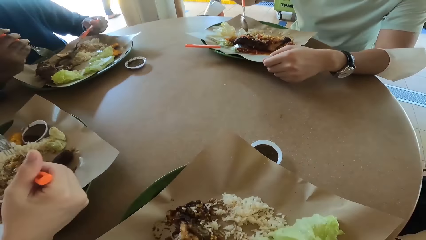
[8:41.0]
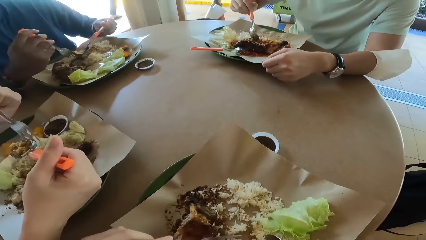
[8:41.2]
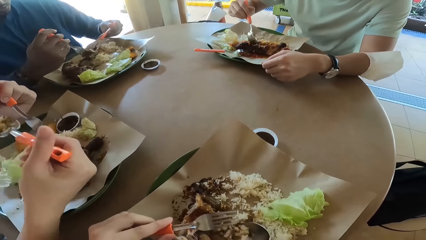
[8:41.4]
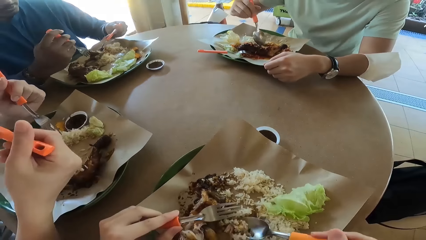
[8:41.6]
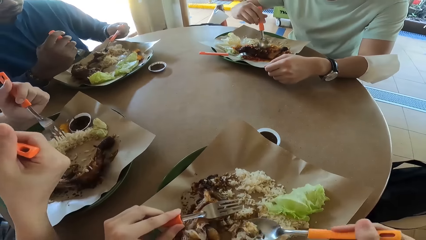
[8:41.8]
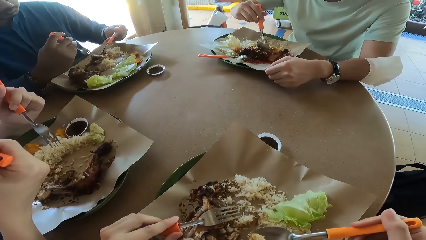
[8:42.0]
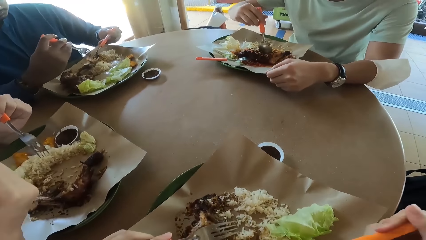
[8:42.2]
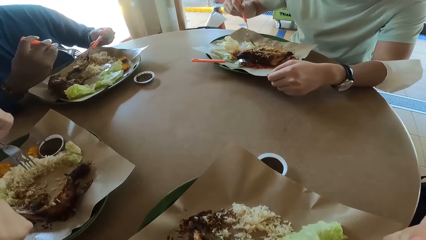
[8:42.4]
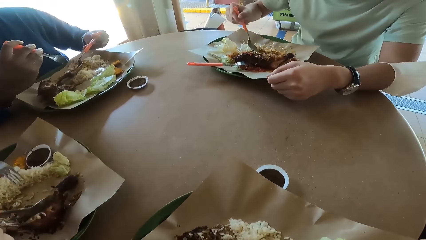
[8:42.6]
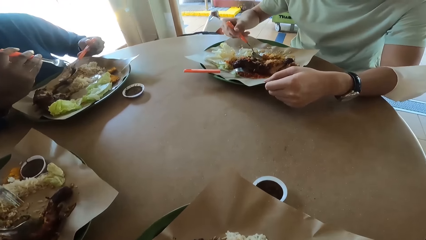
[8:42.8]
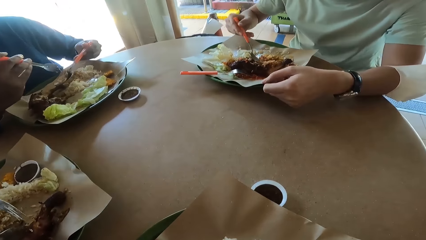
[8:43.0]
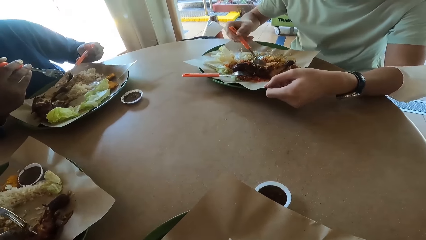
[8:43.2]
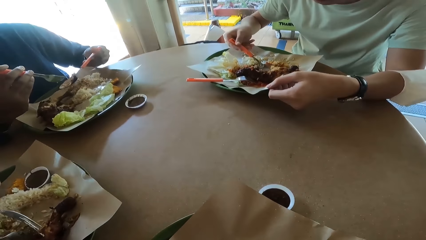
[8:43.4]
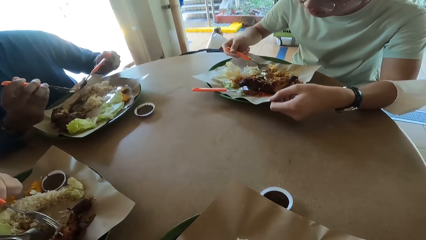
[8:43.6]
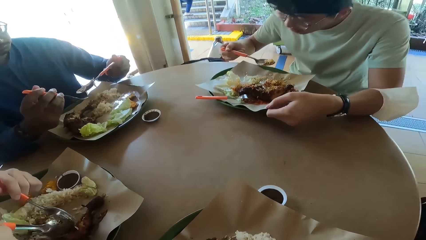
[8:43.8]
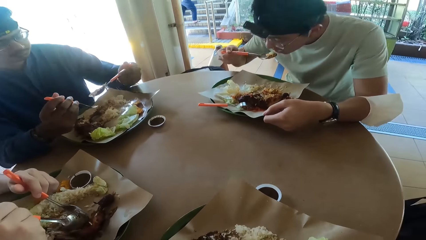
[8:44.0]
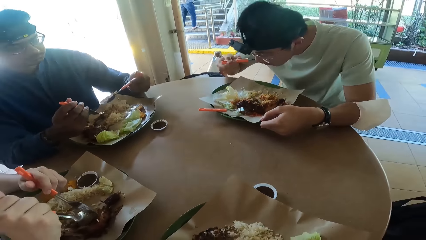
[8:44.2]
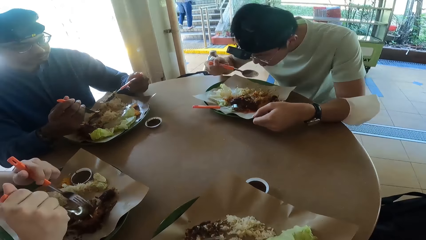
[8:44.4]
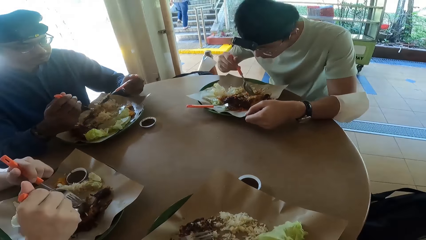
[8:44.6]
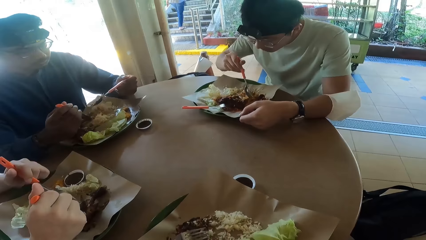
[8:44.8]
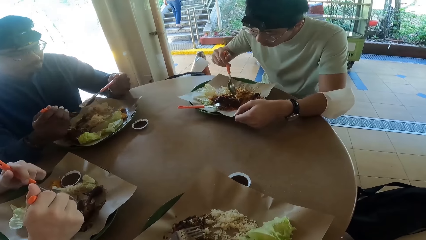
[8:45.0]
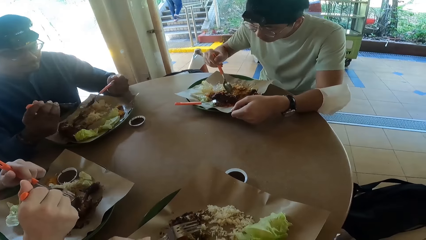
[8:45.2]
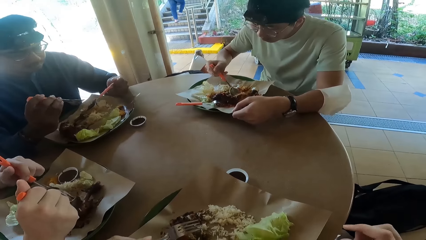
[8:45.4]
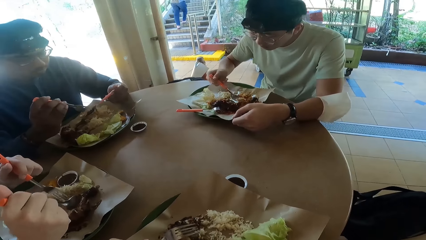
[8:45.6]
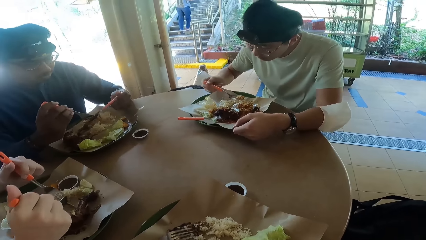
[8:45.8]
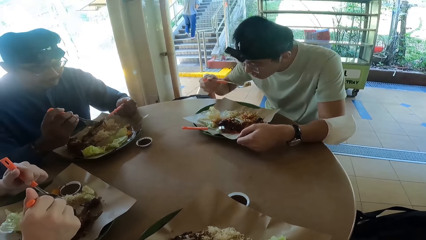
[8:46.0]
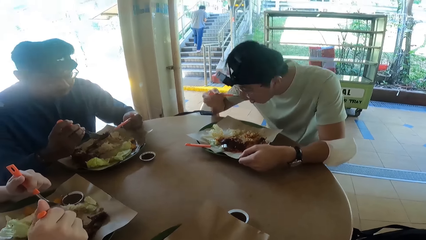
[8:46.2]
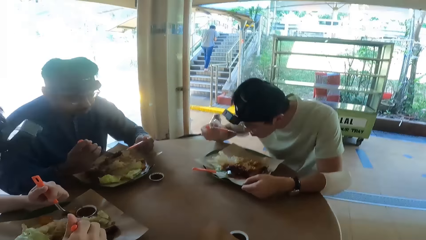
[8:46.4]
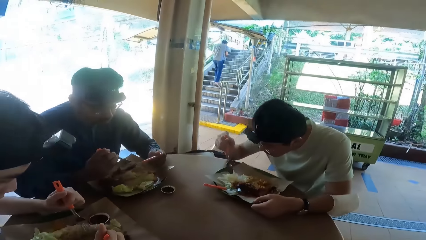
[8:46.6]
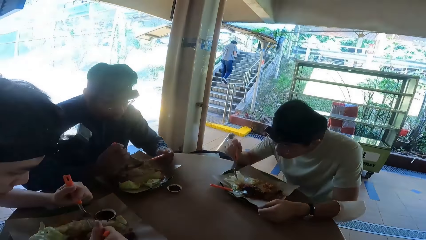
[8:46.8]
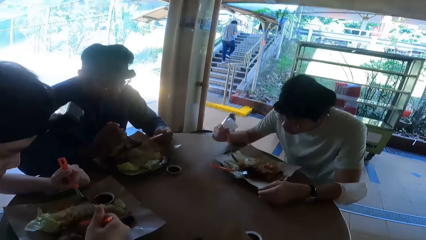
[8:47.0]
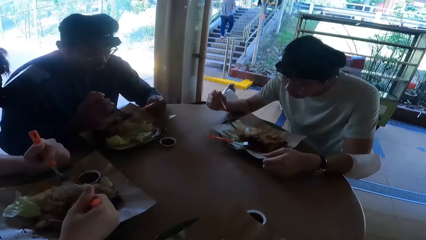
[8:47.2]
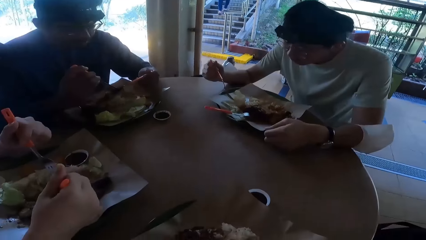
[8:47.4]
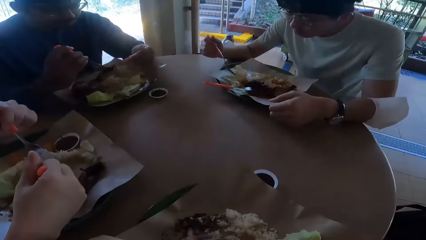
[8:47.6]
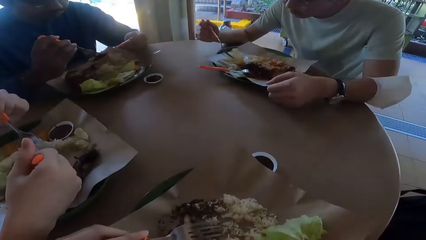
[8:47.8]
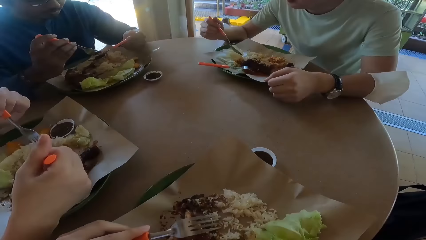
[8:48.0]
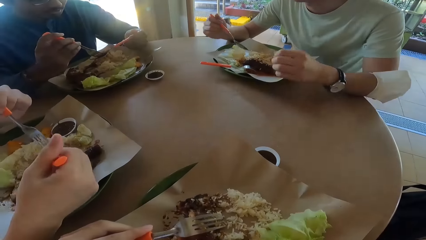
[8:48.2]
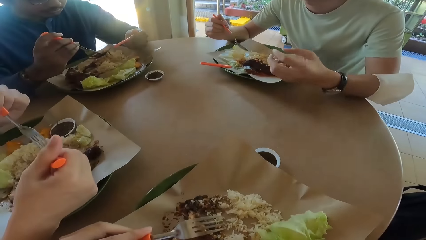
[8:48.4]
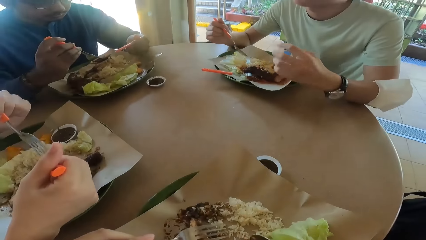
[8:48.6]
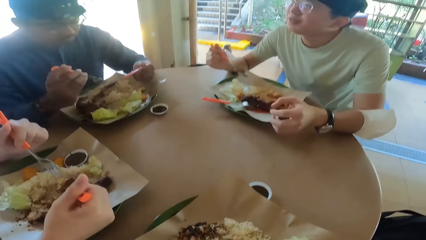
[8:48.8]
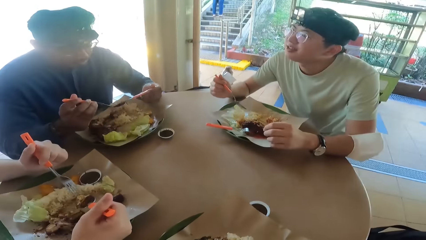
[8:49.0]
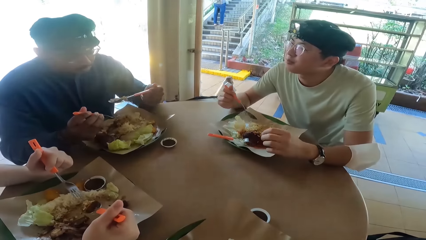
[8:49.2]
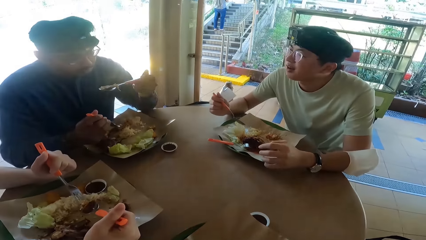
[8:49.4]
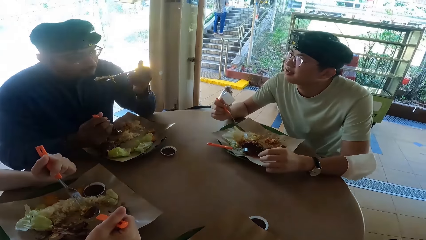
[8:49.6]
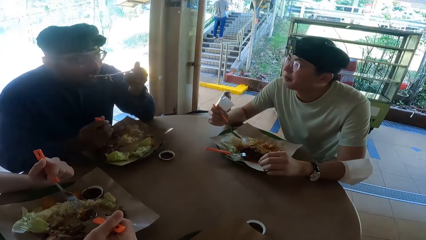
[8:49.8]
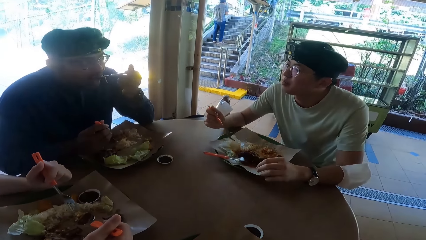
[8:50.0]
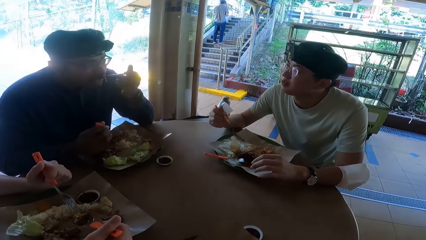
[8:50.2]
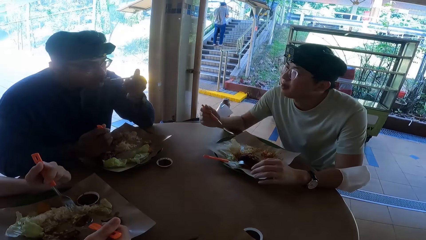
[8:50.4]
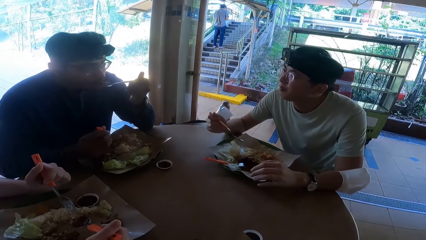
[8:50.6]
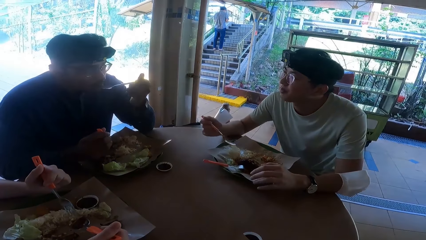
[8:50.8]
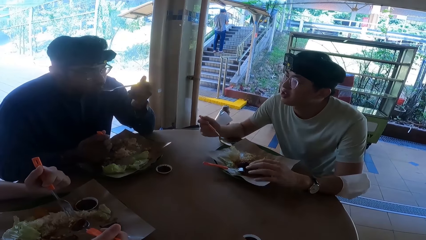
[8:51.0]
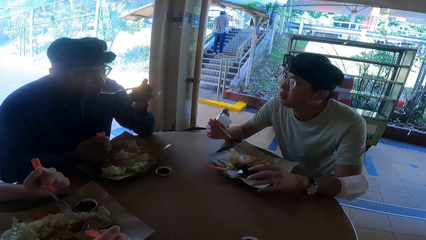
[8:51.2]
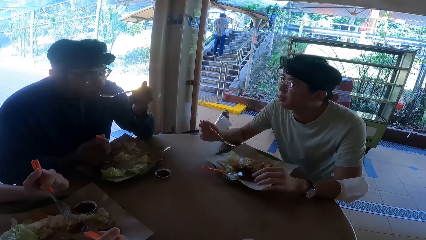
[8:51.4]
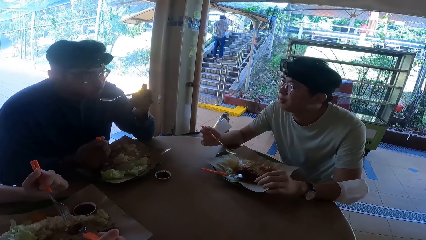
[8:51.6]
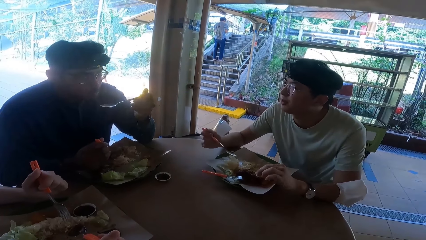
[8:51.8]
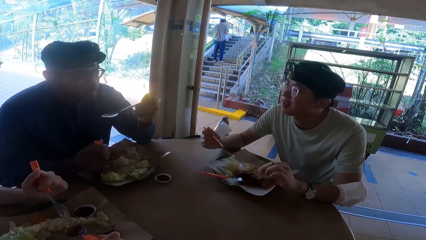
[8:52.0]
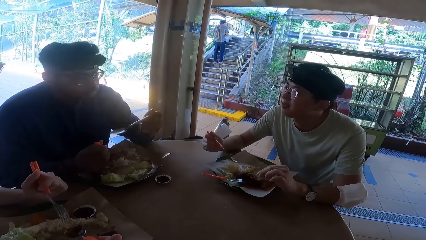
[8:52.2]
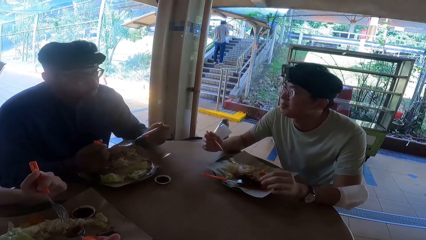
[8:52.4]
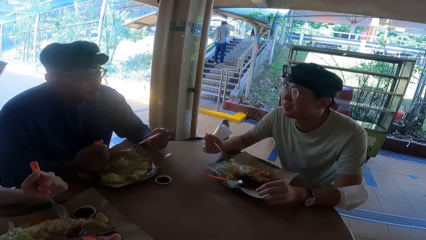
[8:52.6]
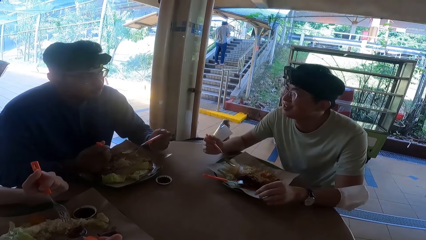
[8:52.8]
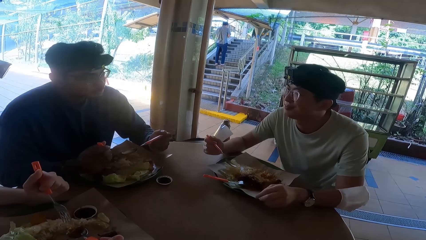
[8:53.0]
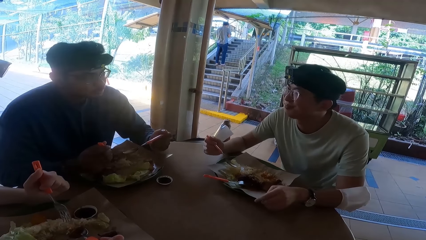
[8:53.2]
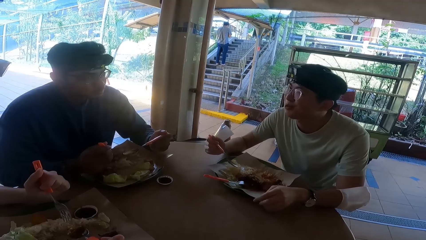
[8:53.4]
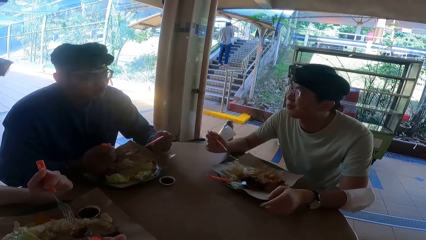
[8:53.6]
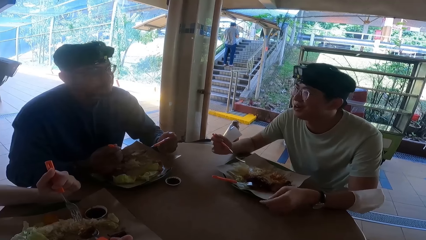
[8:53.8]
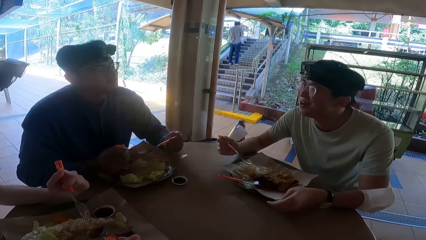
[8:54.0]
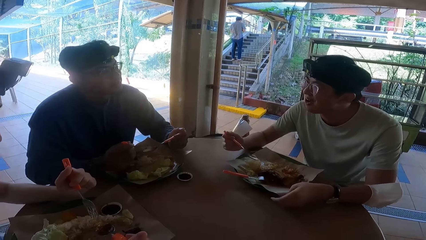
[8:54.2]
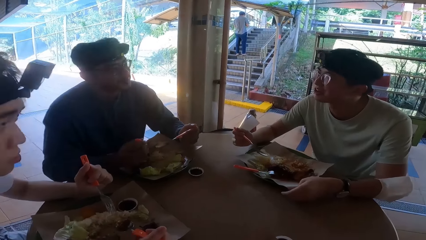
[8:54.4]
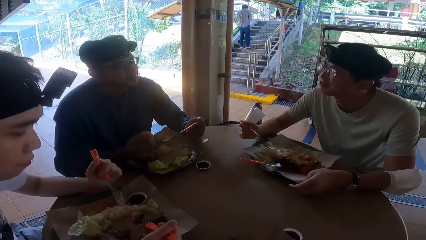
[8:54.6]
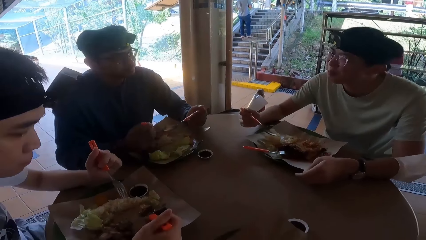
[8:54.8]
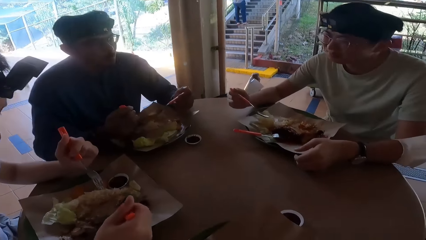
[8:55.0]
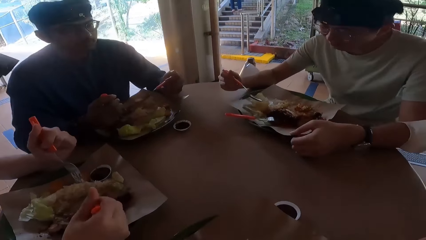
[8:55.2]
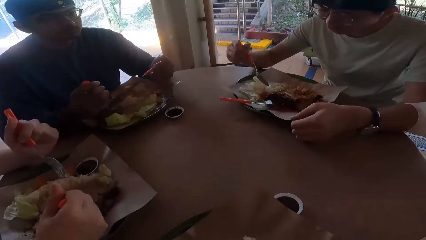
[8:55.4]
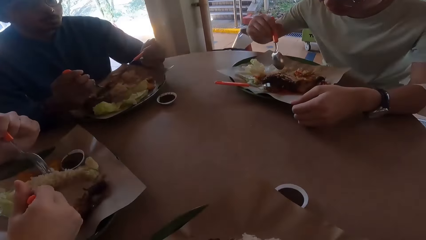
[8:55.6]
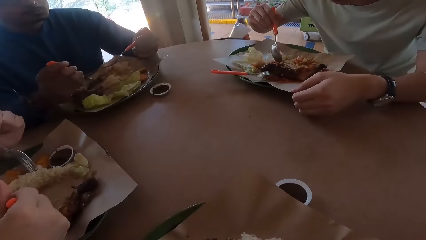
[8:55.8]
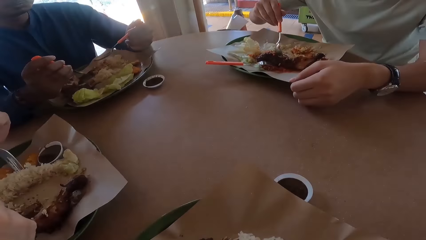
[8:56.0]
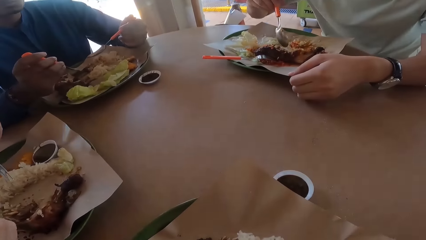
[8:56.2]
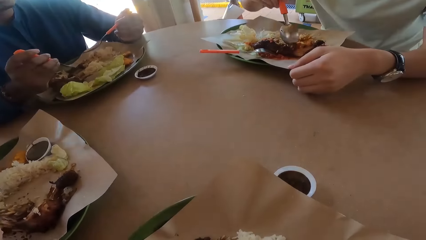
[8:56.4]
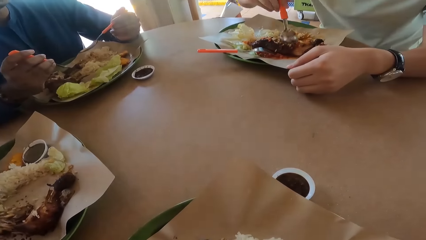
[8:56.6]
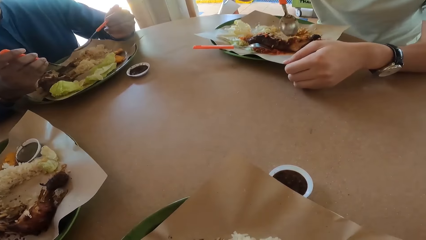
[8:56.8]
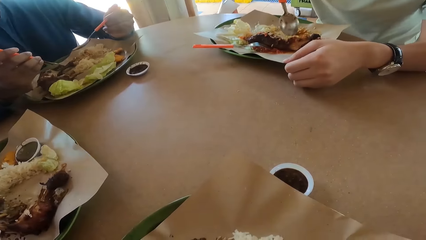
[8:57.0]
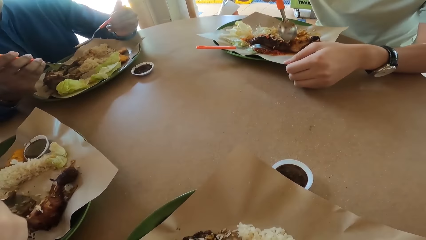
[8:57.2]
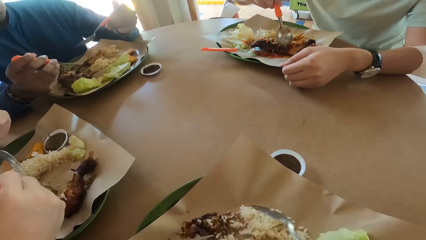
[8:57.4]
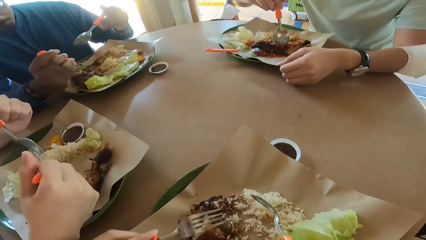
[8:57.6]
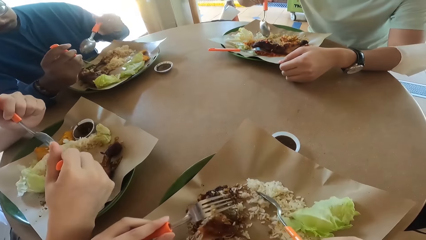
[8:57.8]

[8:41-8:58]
A person eats food. Another person eats food. Someone talks. A third person eats food. Someone talks.
